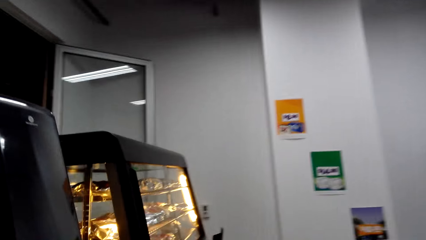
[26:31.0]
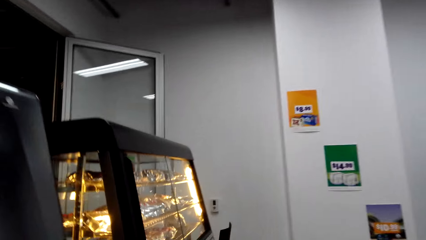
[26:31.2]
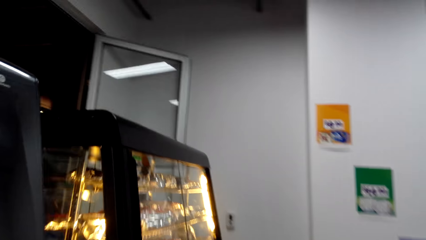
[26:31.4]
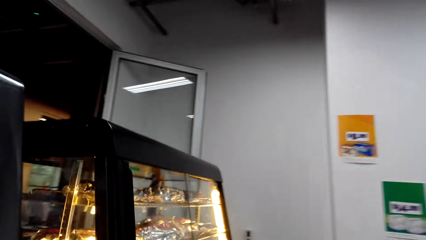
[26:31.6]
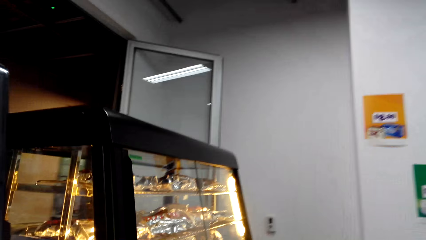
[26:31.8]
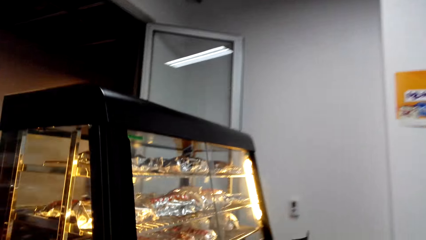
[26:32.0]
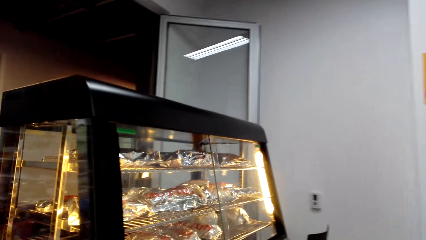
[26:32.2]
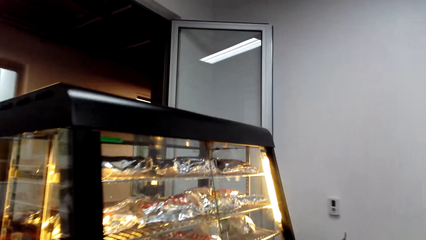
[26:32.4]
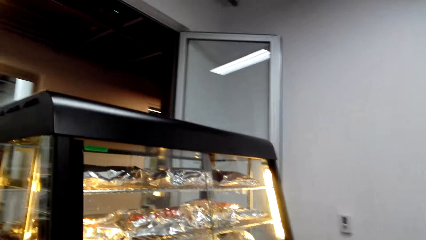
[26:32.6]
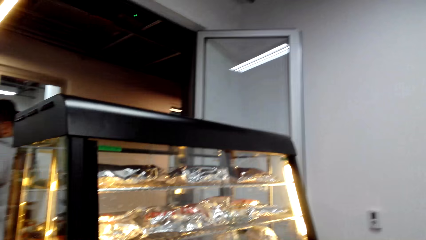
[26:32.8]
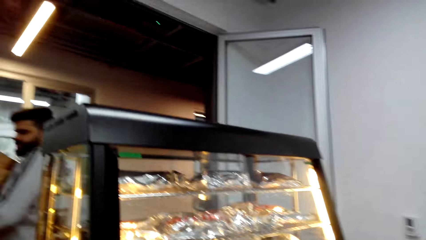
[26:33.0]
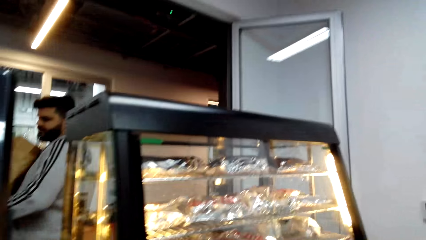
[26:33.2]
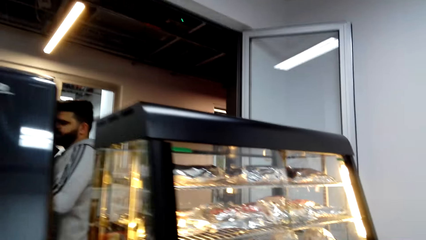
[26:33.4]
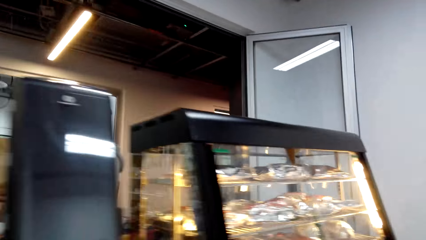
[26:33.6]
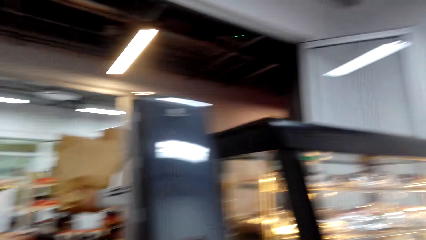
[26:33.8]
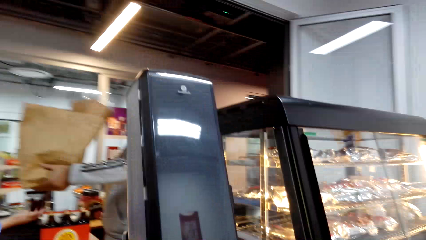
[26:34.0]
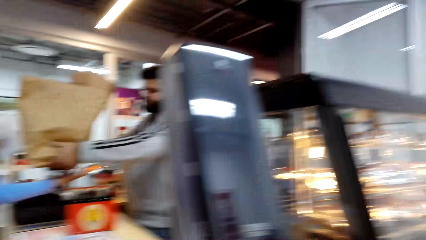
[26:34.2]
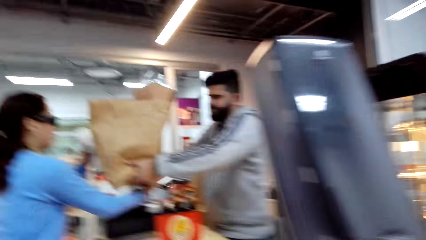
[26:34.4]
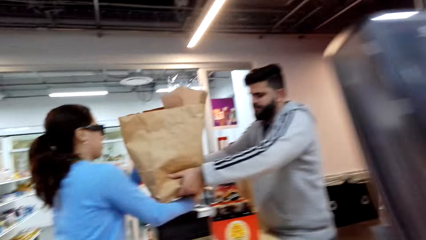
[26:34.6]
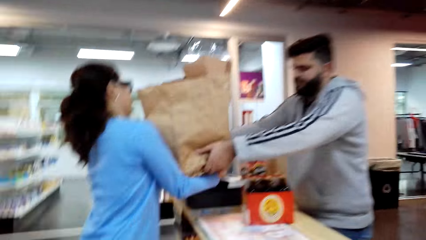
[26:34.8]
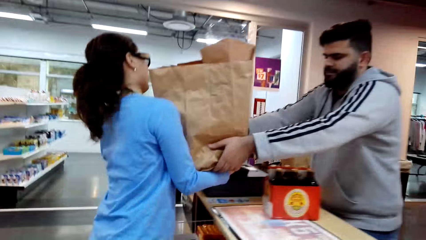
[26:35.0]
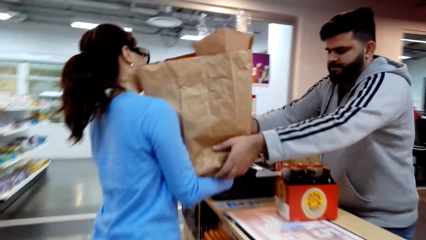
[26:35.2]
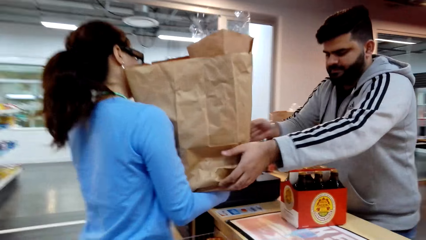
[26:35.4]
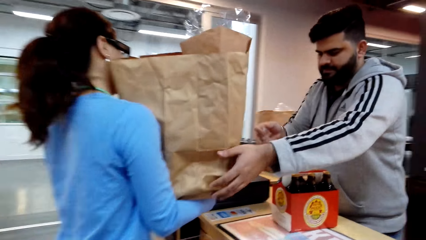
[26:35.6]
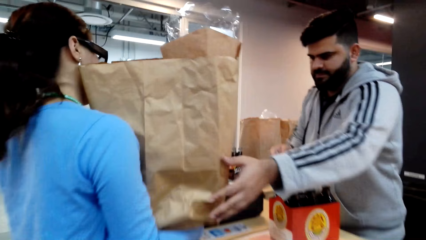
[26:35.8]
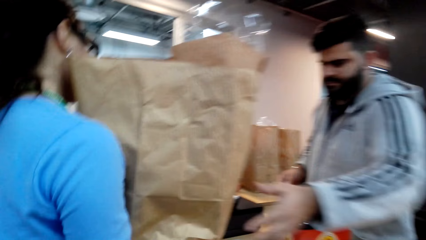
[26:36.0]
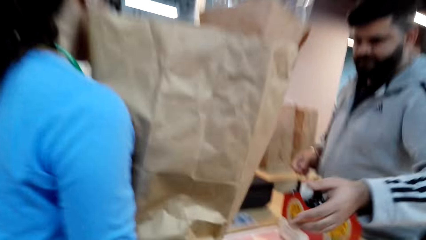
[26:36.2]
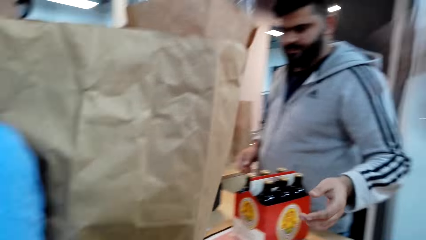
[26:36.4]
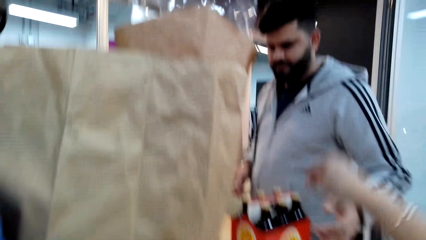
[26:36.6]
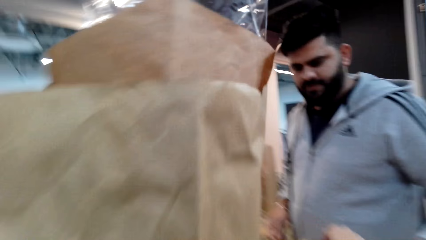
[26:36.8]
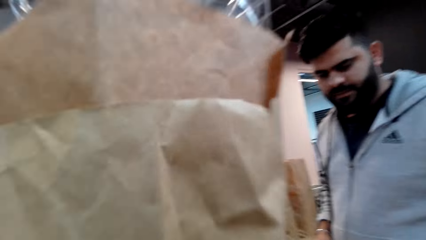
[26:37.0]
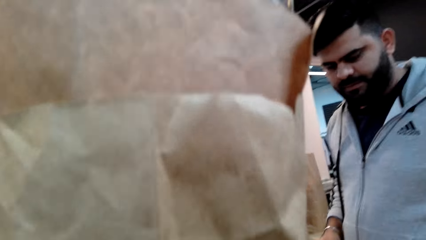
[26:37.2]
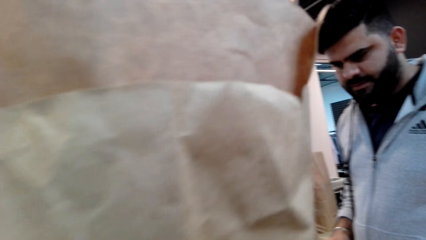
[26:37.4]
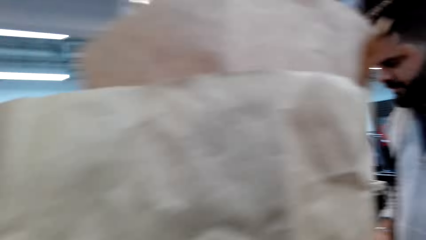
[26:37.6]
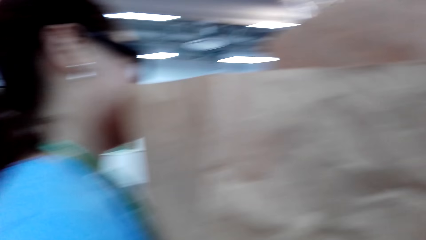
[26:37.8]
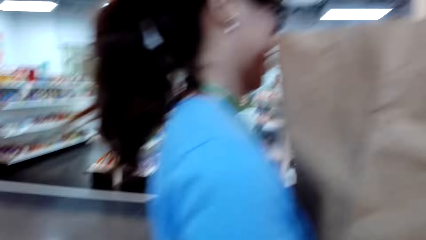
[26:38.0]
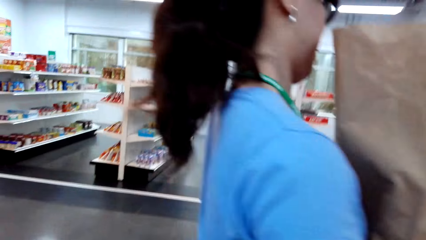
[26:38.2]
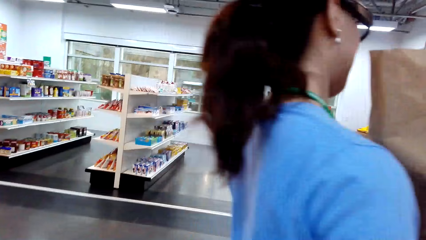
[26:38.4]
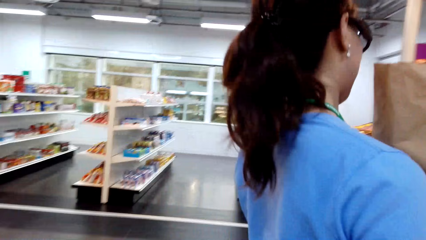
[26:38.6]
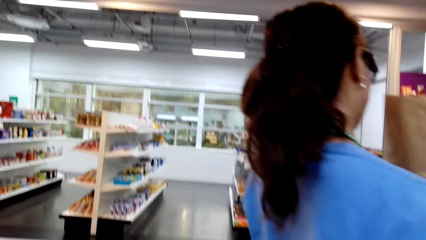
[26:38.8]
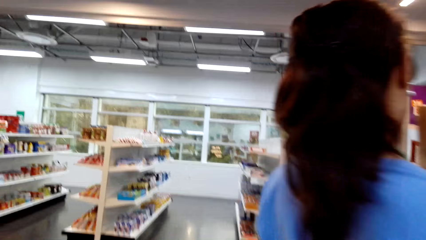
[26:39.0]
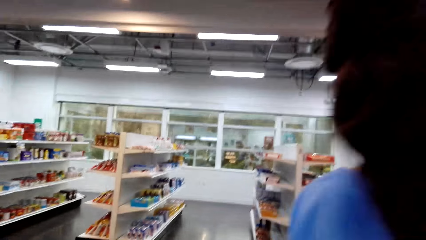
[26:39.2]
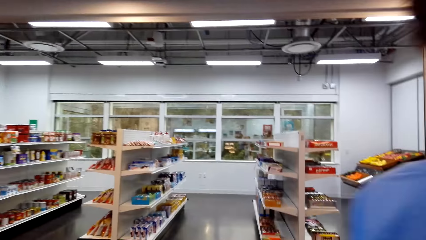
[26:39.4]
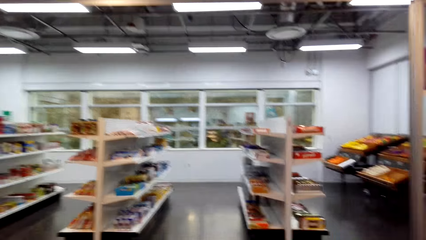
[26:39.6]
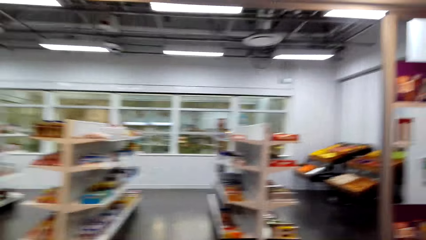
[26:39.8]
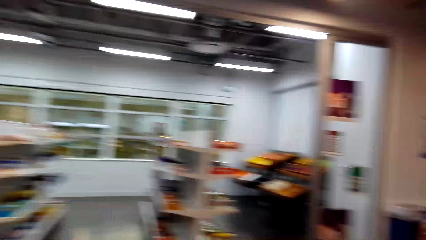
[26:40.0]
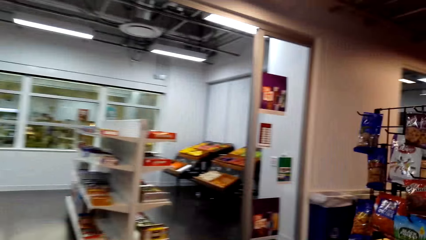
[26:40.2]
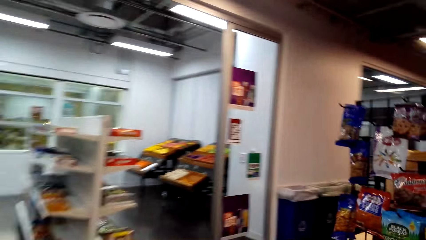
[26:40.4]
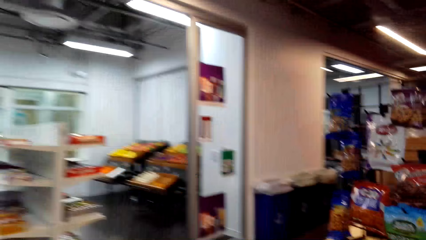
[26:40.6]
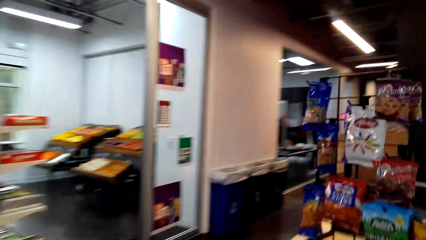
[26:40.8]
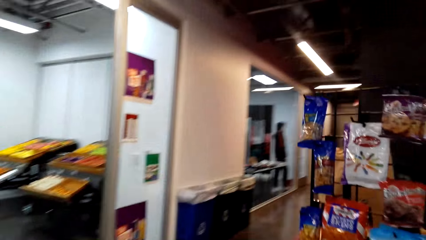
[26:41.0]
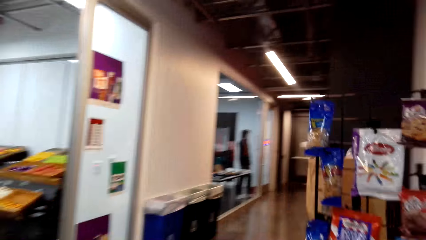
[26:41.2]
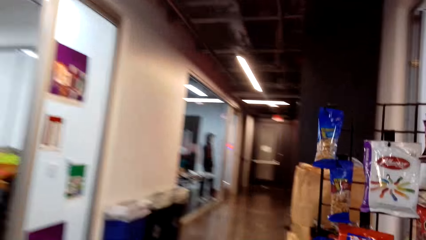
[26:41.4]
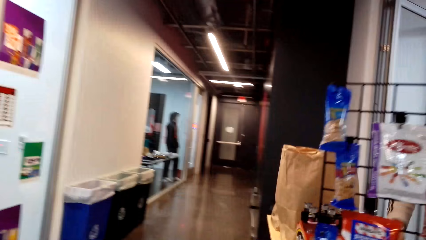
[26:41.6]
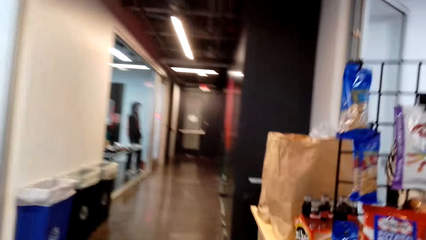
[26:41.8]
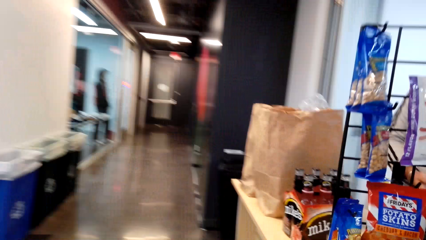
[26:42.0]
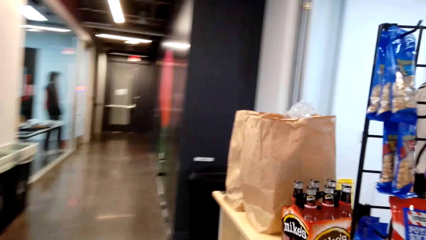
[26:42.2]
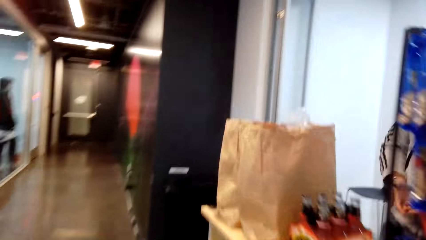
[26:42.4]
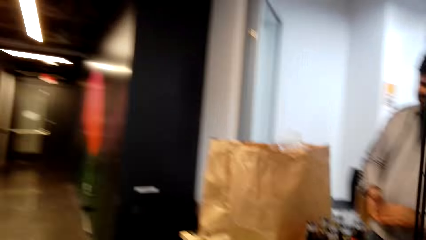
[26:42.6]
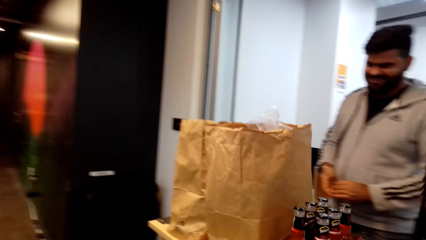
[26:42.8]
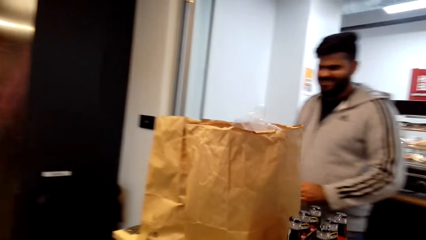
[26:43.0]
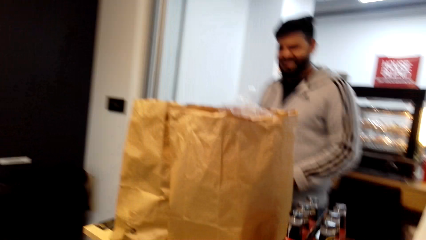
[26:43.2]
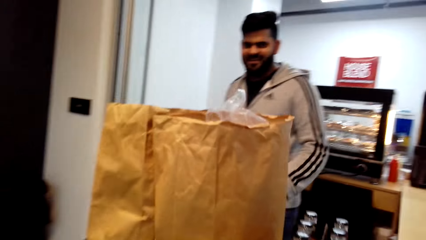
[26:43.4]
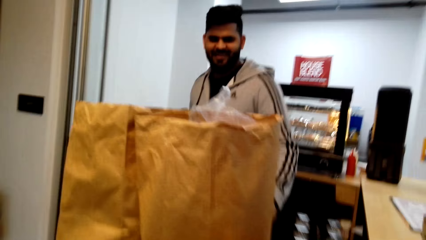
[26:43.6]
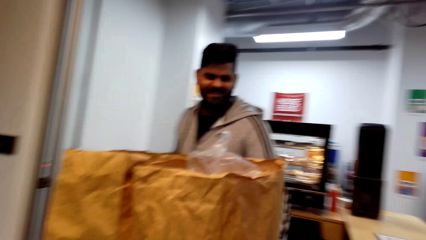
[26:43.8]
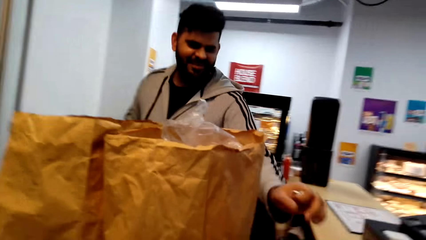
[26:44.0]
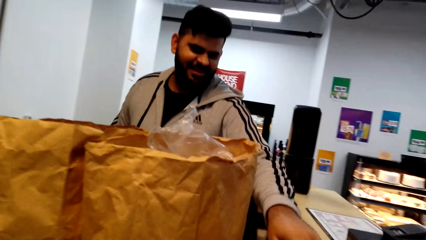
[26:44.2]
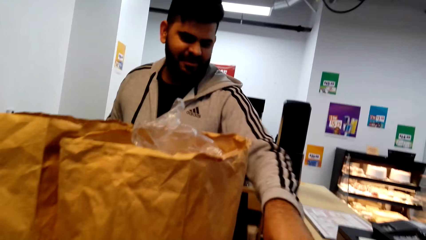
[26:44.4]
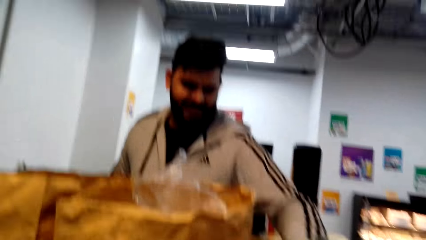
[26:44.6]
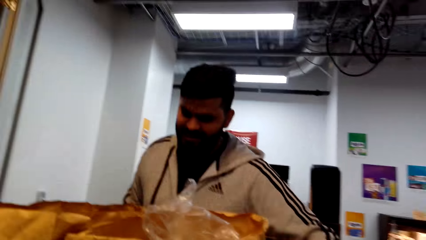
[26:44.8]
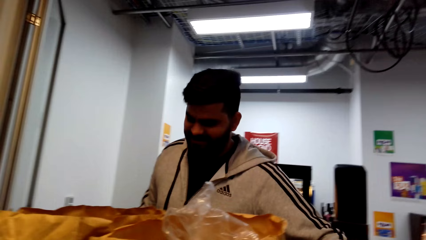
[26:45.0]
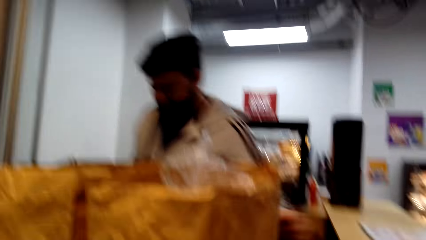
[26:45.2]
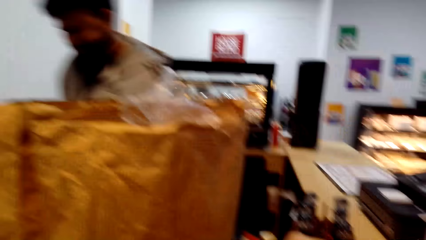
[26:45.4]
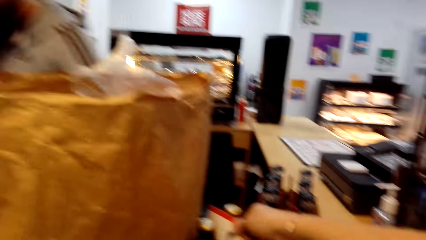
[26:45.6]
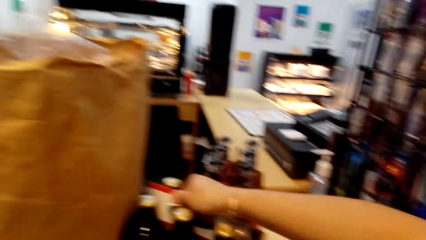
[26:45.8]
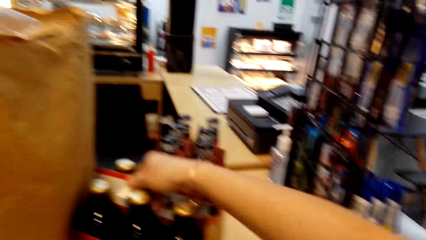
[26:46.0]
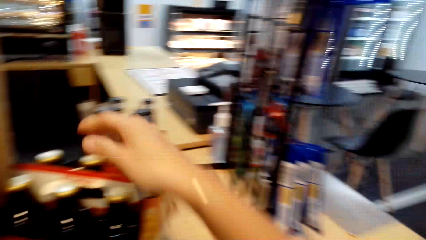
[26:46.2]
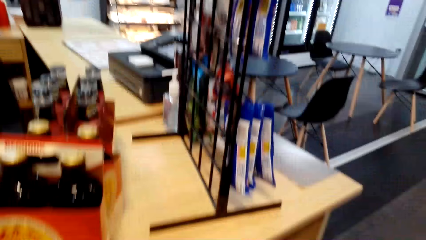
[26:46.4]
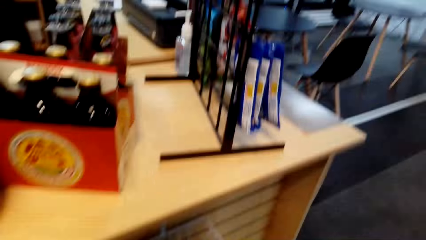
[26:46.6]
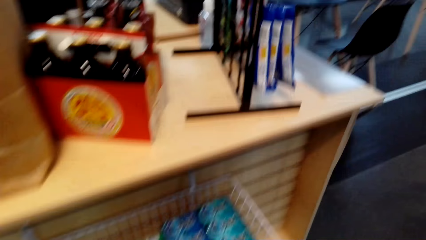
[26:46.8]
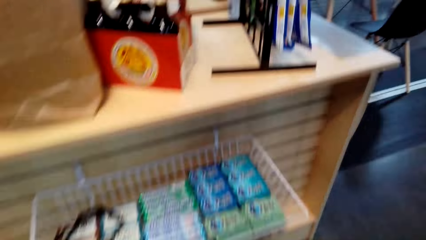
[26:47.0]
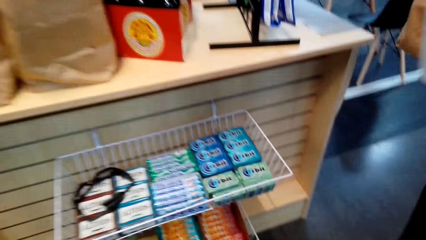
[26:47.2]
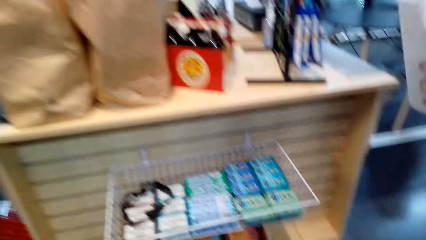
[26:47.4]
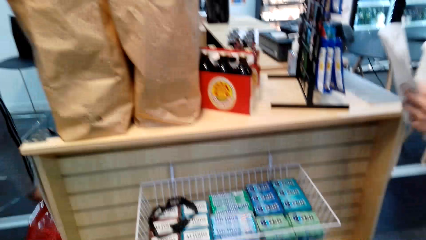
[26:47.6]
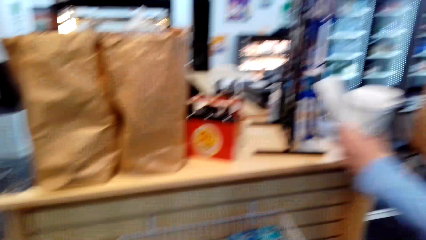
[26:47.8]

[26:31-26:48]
The camera wearer and a woman walk around the supermarket. They converse to the woman. A man gives the woman the package. The camera wearer converses to the woman. They and the woman walk around the supermarket. They converse to another man.
